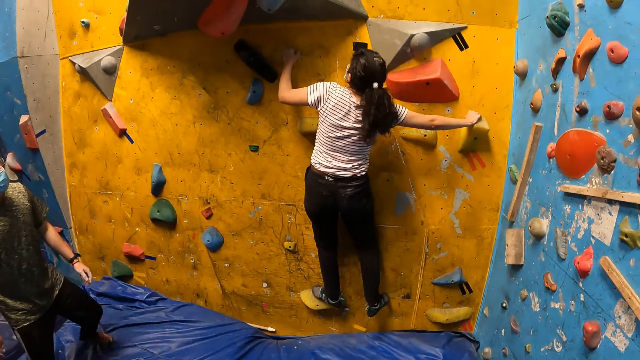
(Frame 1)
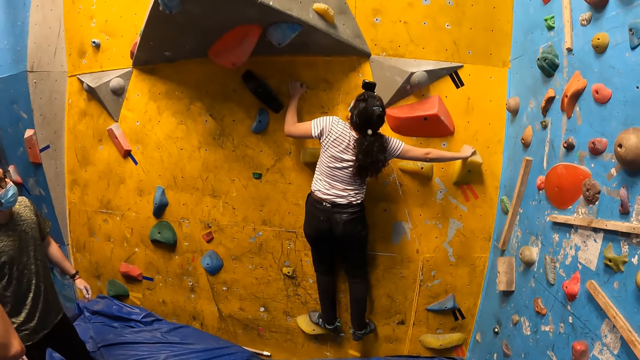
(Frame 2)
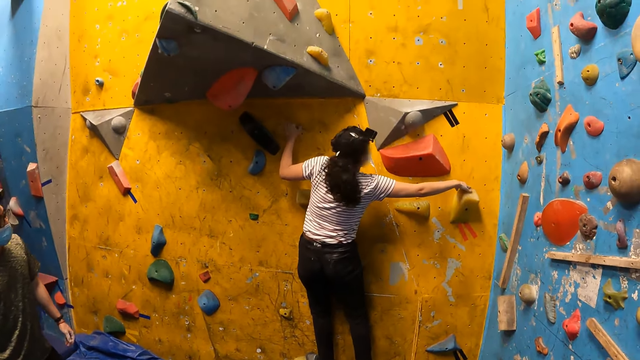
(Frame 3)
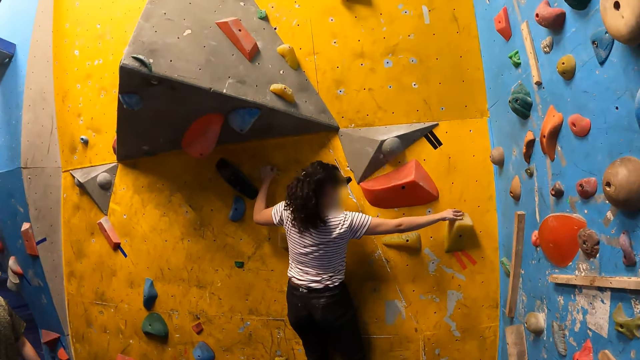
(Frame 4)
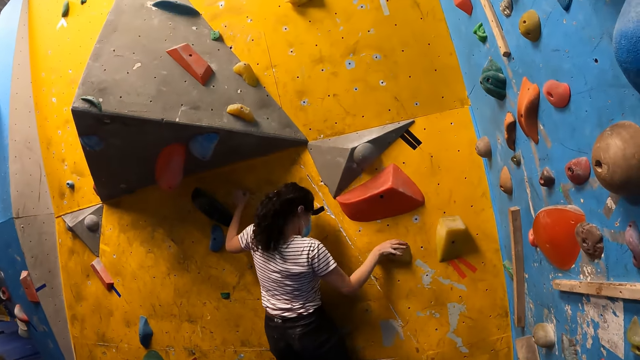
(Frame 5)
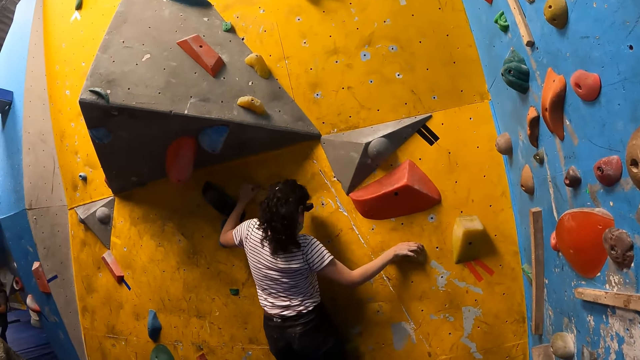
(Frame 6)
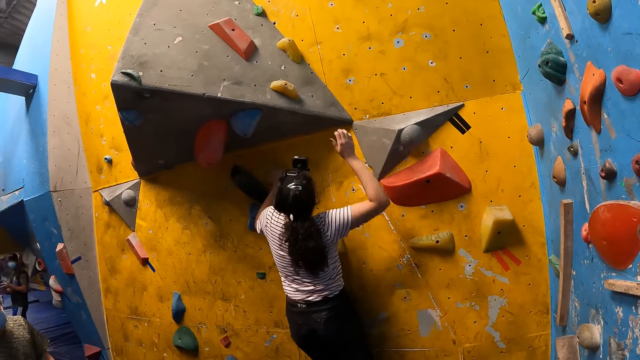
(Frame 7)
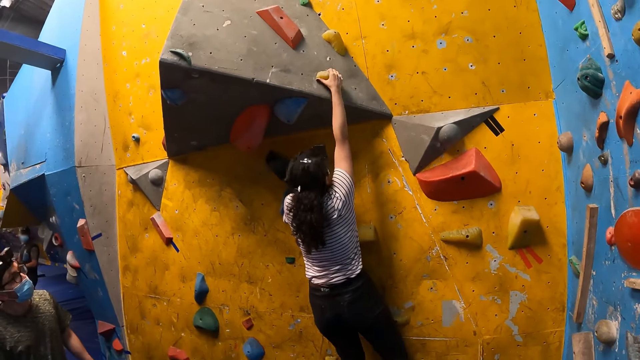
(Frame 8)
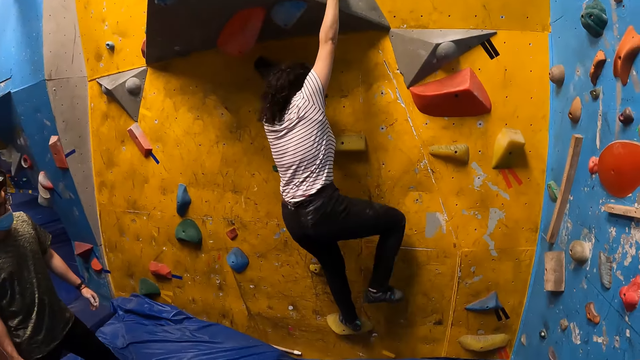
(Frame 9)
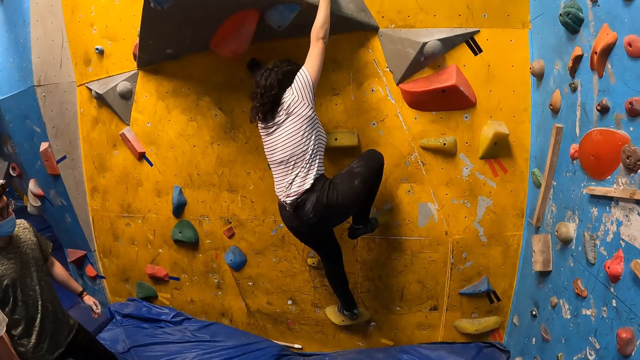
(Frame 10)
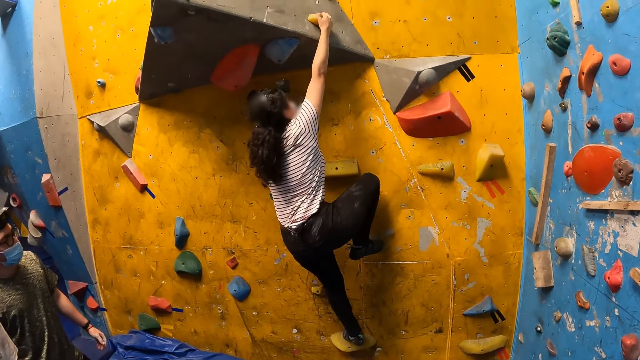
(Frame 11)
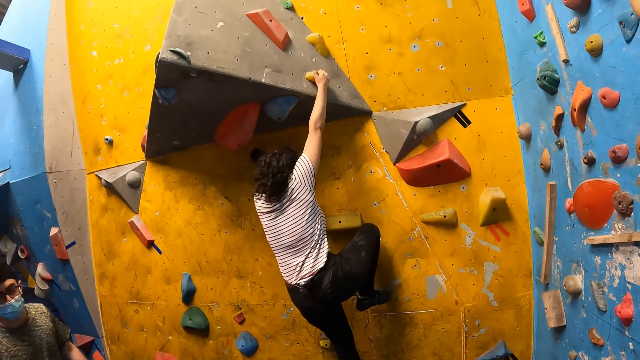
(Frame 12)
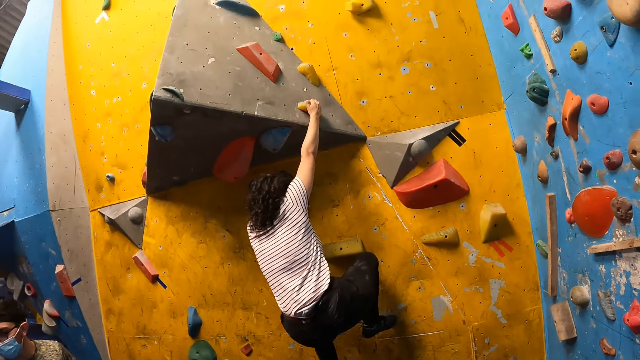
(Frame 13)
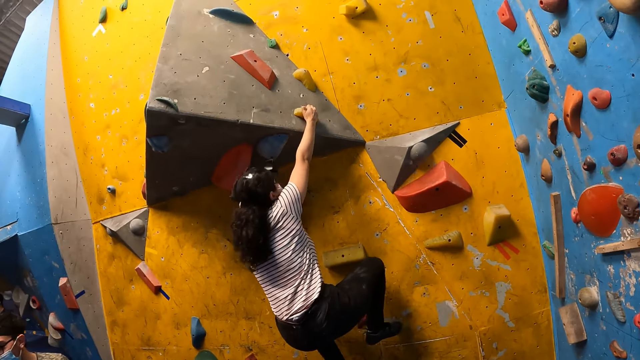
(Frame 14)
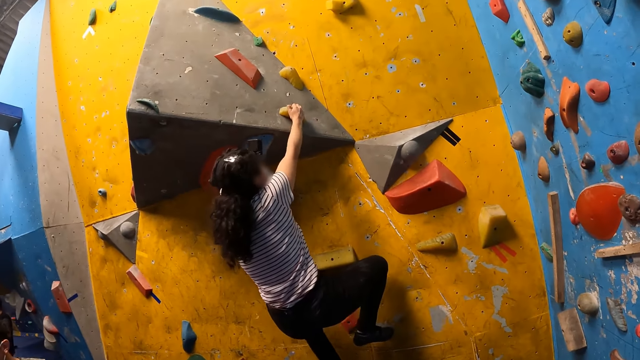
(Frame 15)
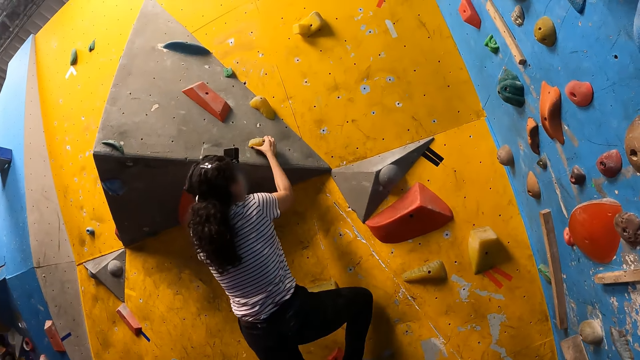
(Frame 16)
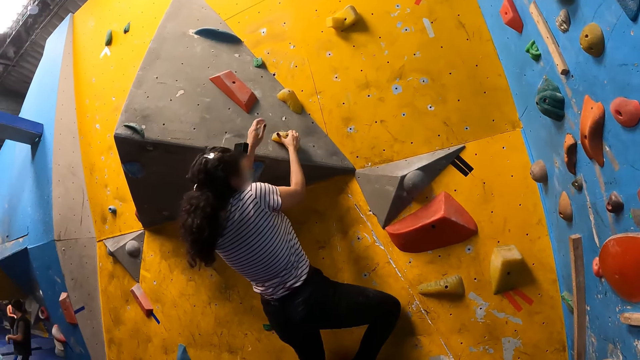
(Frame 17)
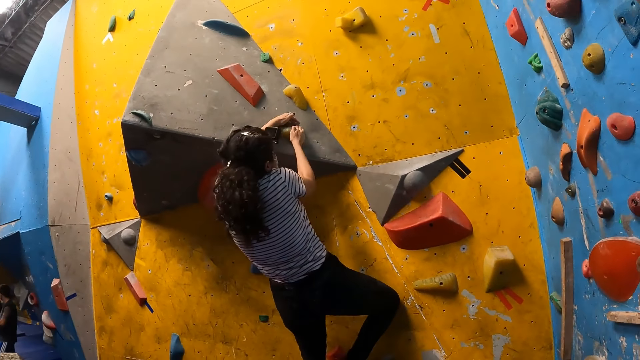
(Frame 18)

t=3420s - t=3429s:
The camera wearer looks at a woman. The woman climbs an artificial rock.

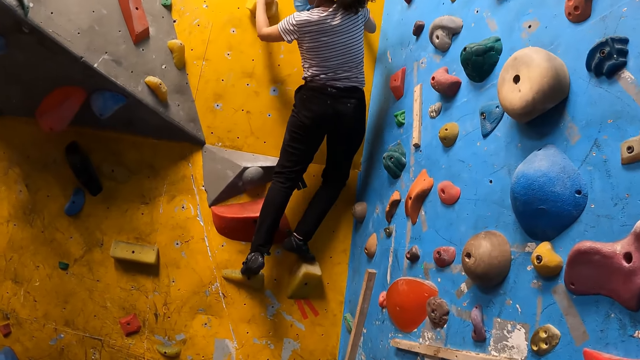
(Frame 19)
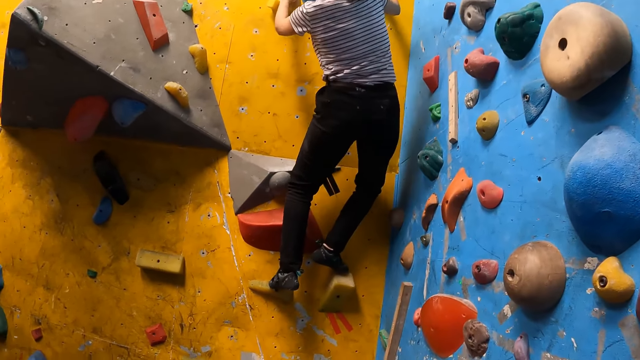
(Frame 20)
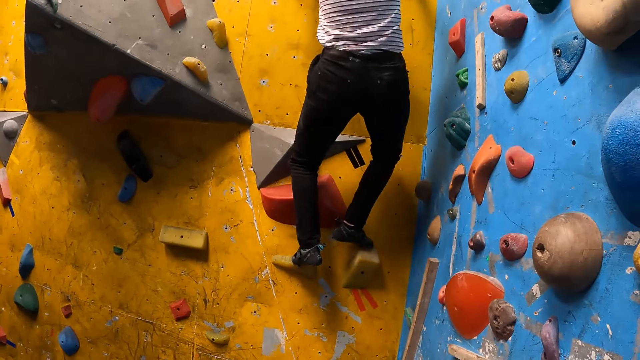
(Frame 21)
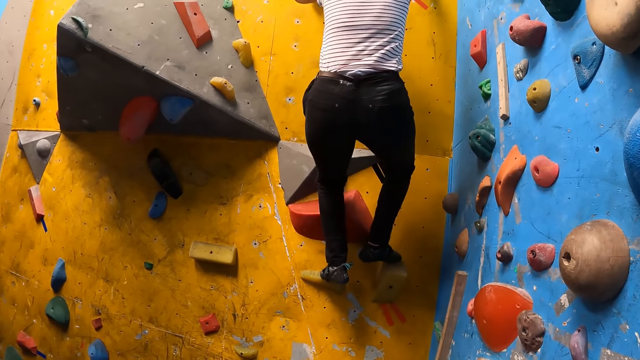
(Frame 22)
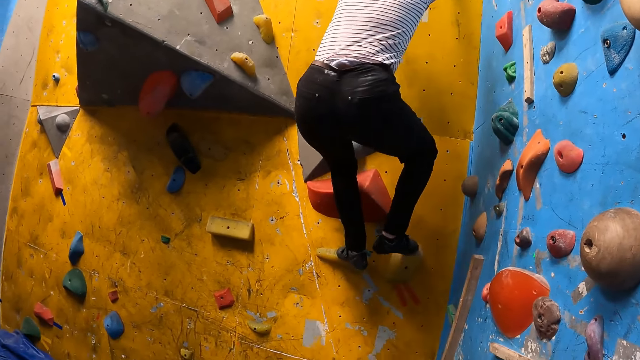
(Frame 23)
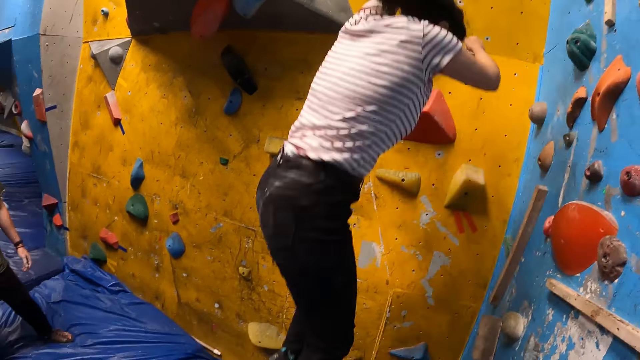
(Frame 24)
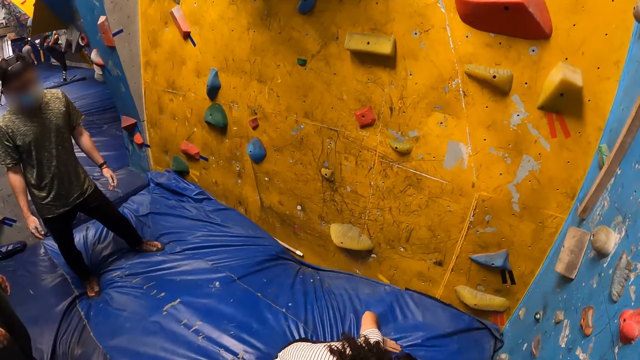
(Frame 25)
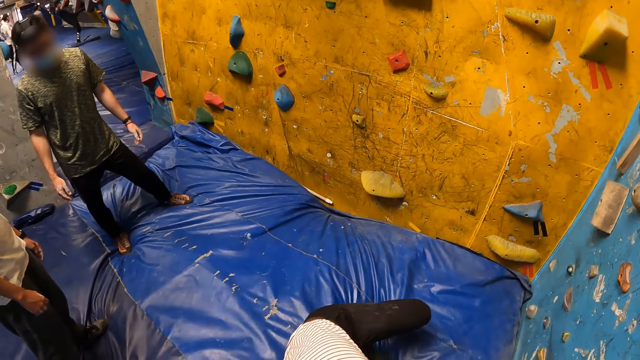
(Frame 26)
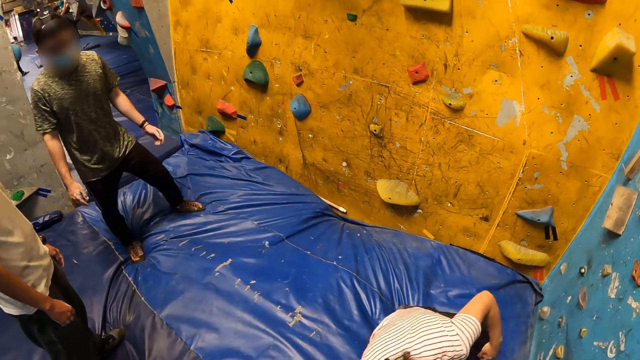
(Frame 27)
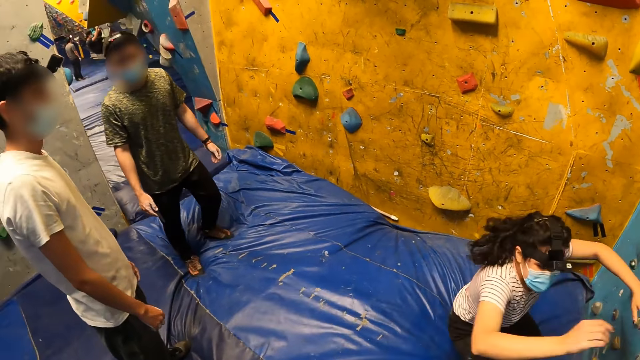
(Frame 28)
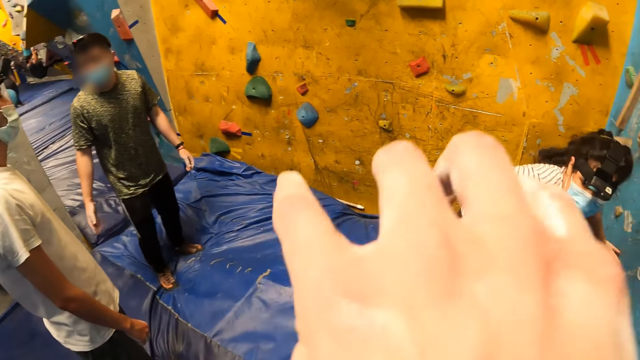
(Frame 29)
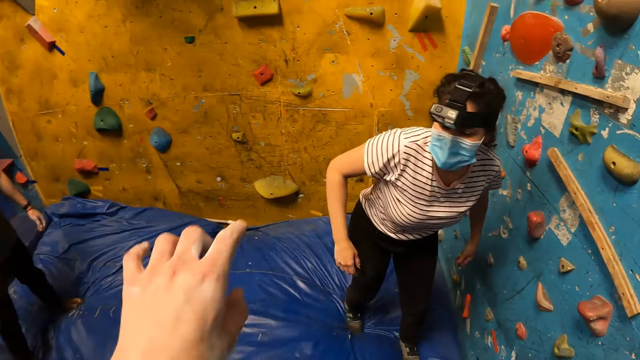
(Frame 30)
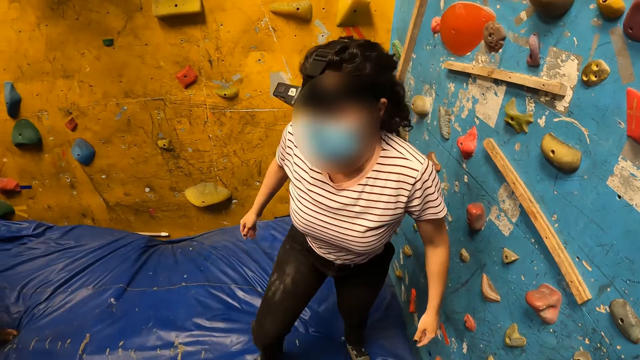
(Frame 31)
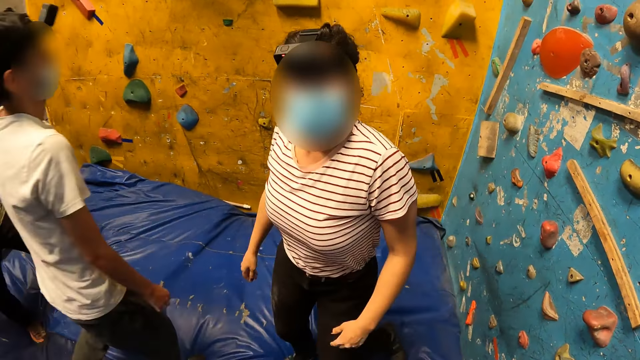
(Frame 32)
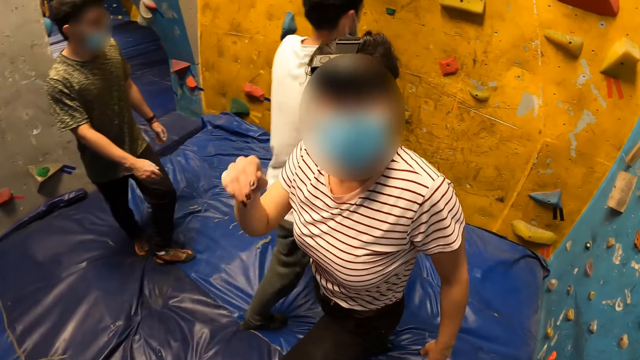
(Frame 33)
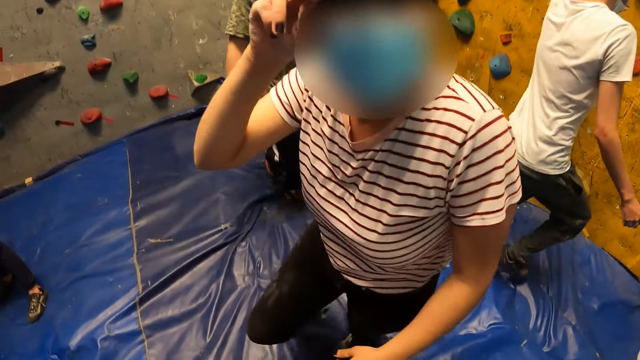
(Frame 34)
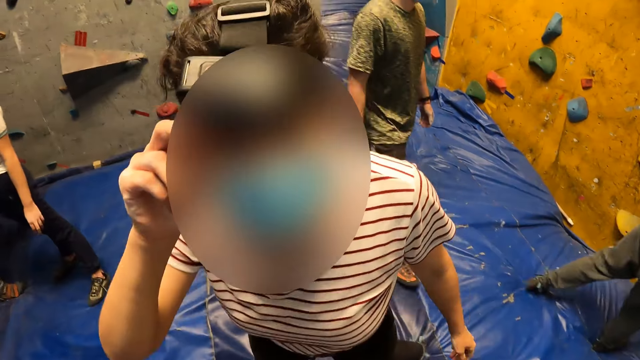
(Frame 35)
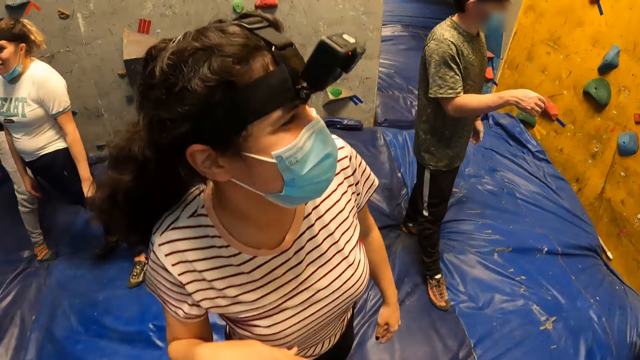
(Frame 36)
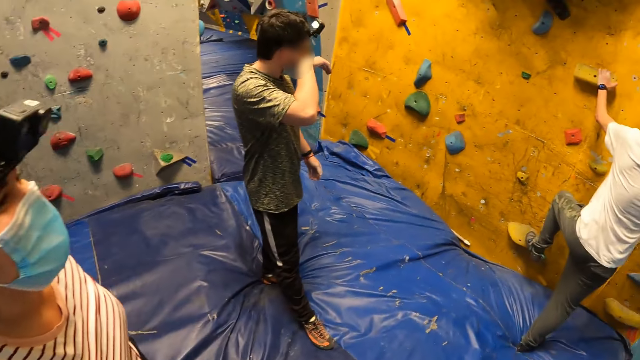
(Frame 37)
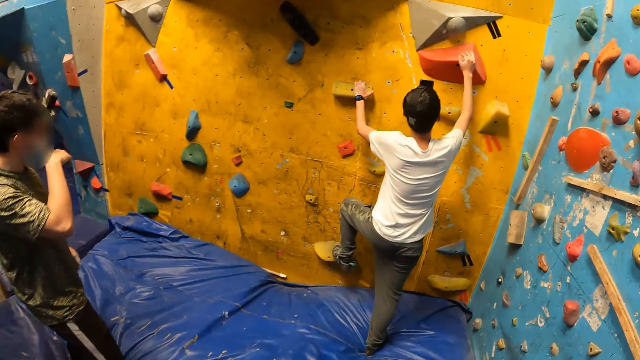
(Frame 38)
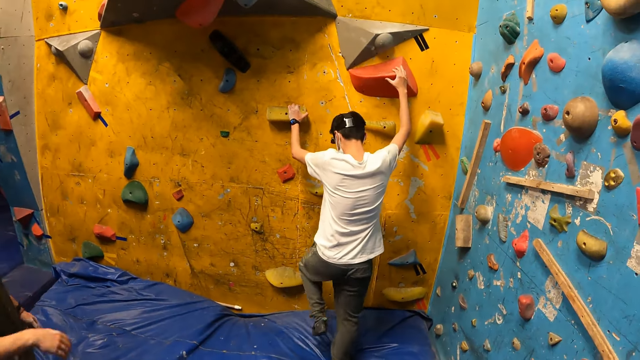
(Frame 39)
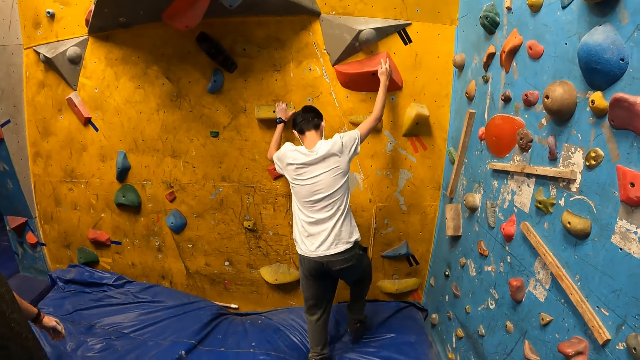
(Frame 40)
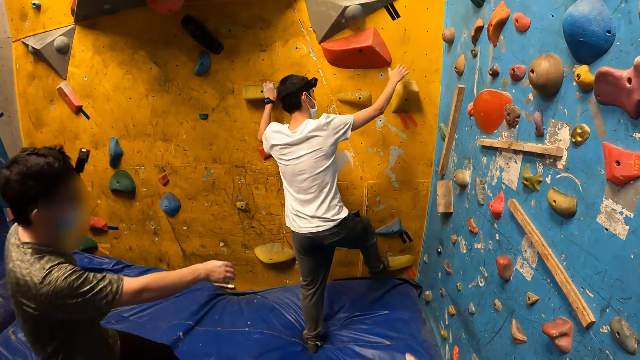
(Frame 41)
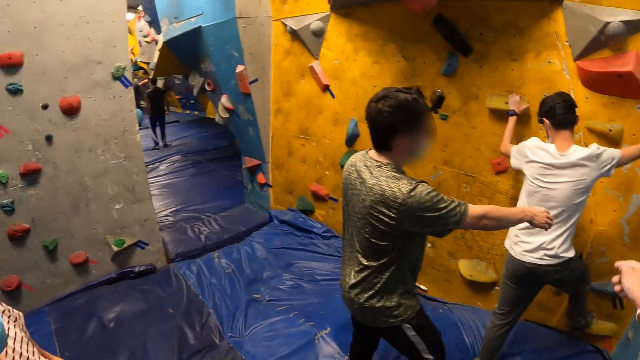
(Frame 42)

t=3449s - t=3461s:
A woman jumps down from the wall on the foam. The camera wearer moves a hand and looks around. A man climbs the wall with both hands and legs. The camera wearer speaks to the man.
